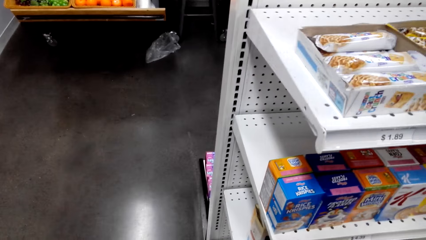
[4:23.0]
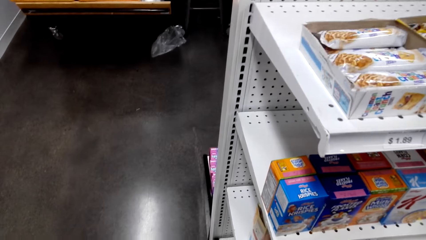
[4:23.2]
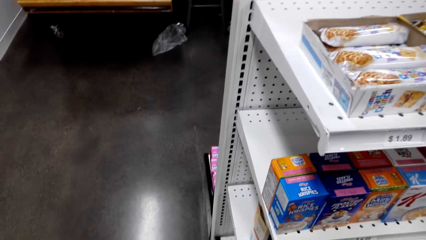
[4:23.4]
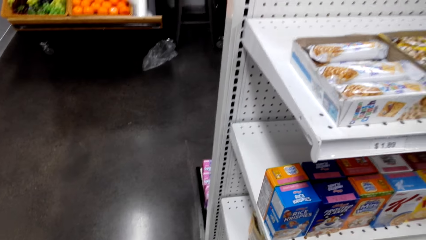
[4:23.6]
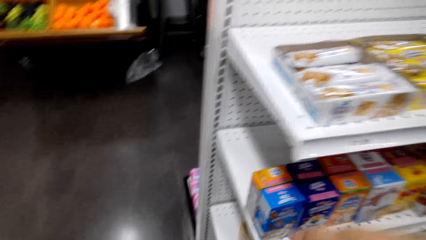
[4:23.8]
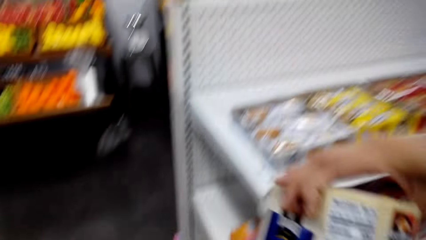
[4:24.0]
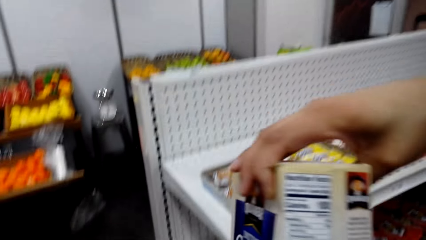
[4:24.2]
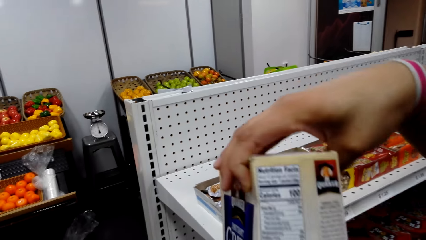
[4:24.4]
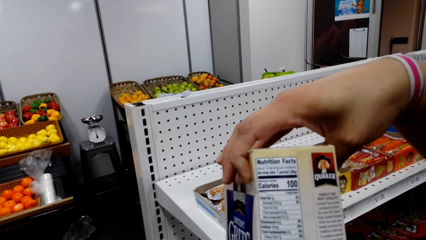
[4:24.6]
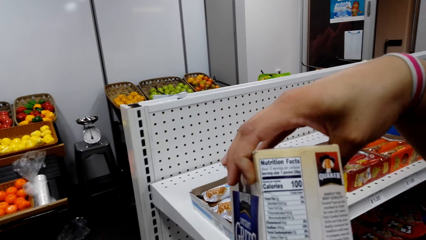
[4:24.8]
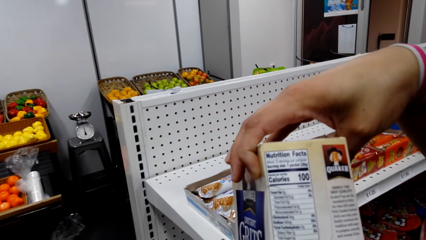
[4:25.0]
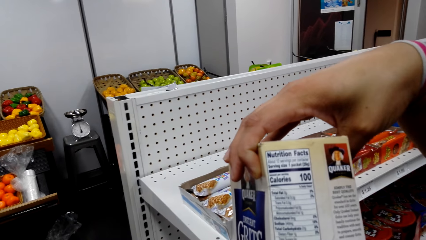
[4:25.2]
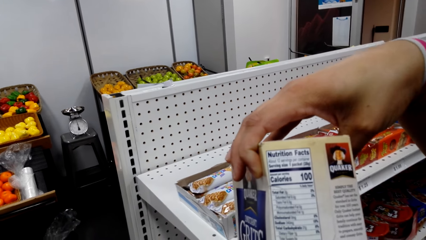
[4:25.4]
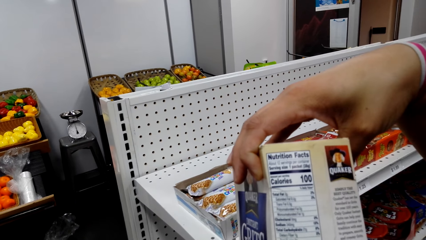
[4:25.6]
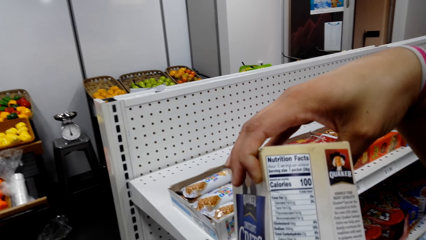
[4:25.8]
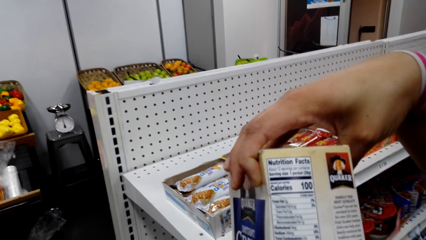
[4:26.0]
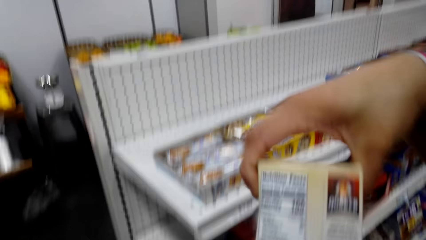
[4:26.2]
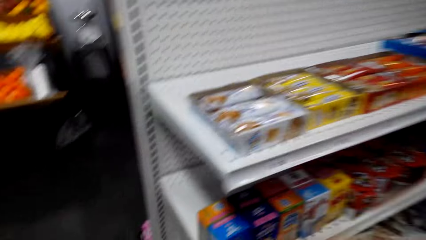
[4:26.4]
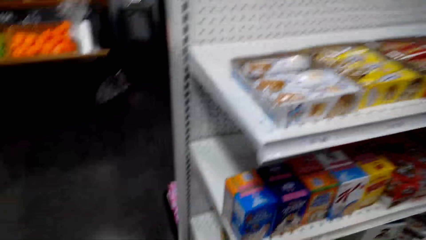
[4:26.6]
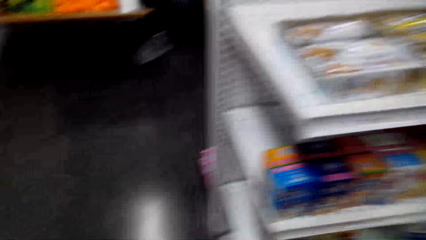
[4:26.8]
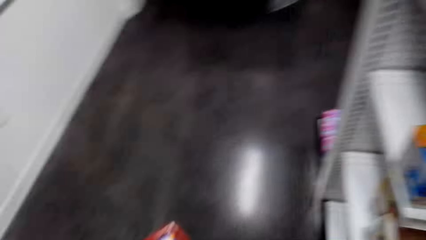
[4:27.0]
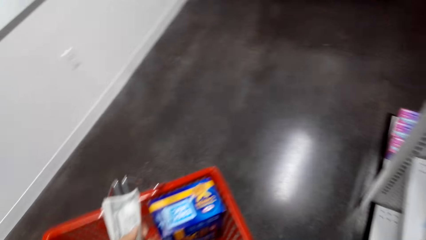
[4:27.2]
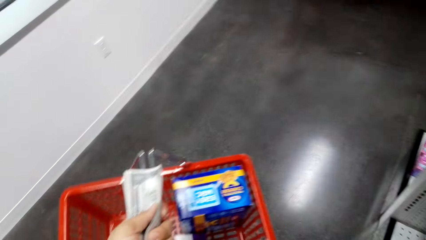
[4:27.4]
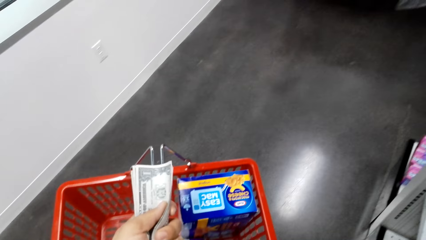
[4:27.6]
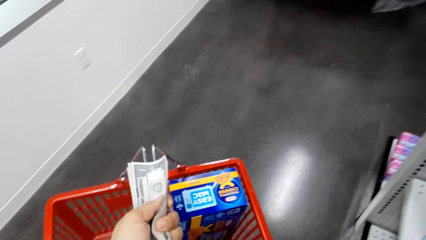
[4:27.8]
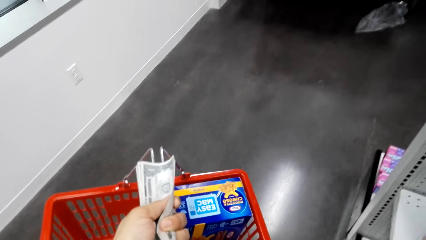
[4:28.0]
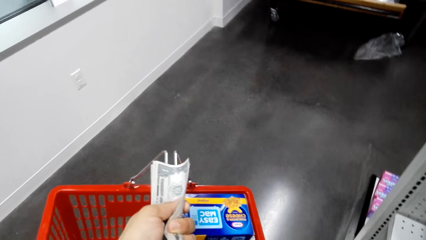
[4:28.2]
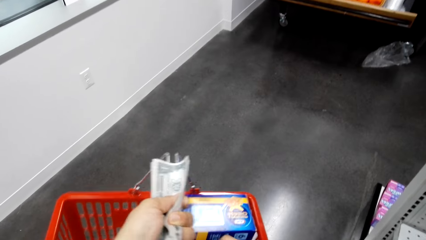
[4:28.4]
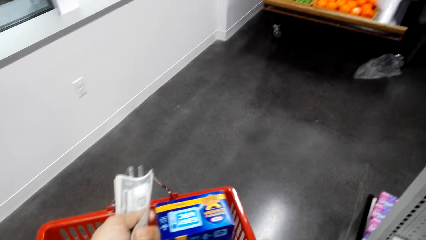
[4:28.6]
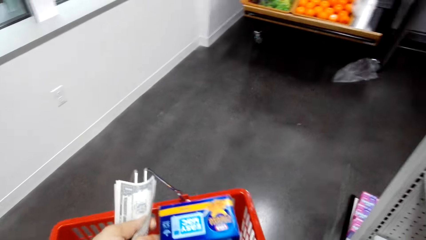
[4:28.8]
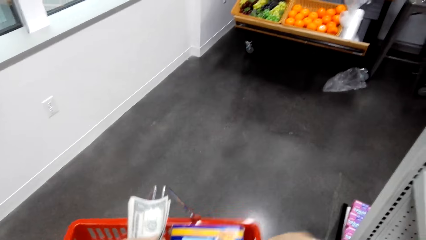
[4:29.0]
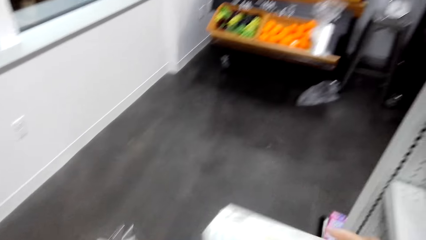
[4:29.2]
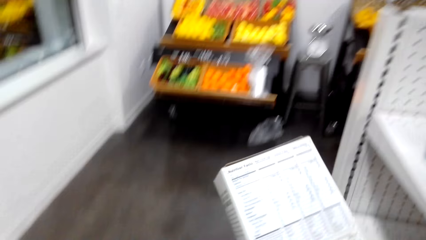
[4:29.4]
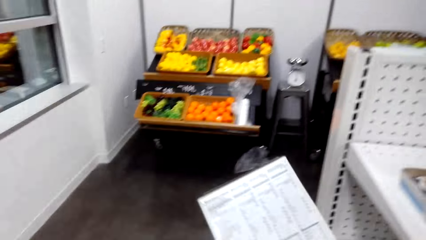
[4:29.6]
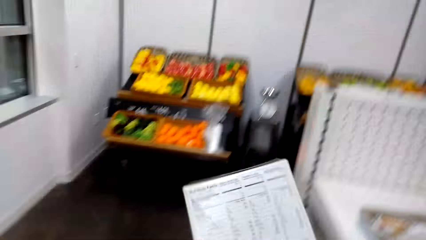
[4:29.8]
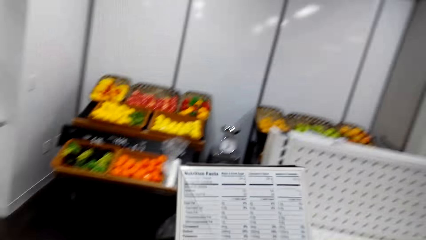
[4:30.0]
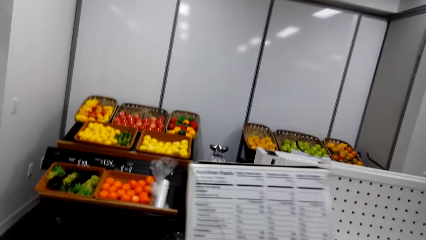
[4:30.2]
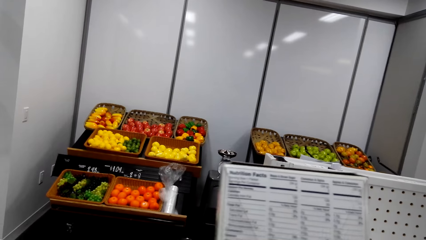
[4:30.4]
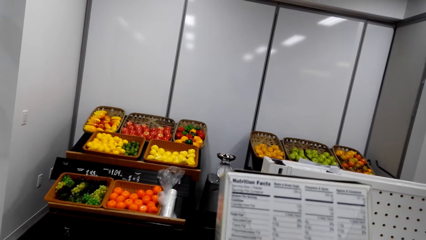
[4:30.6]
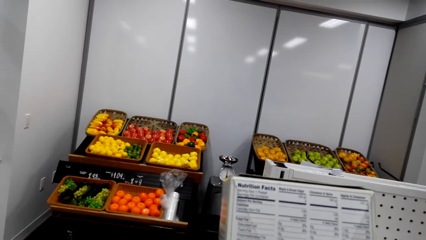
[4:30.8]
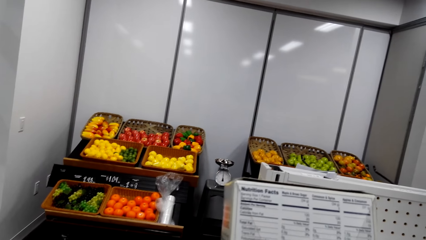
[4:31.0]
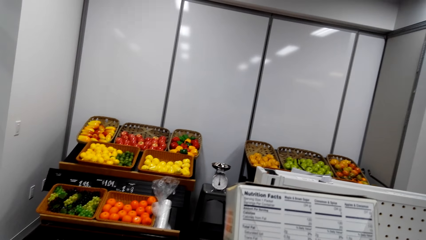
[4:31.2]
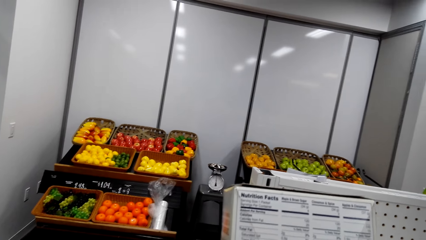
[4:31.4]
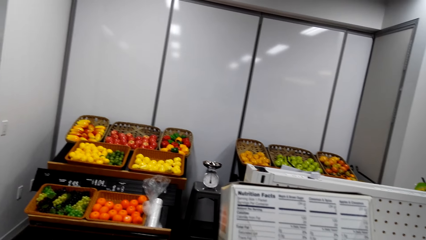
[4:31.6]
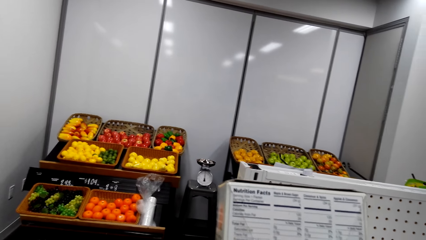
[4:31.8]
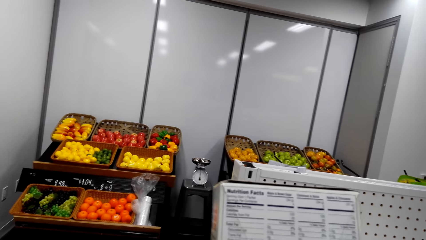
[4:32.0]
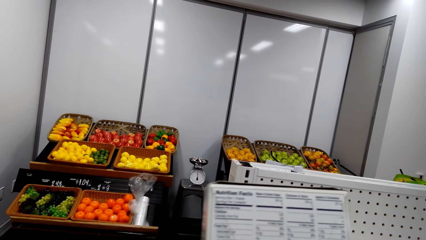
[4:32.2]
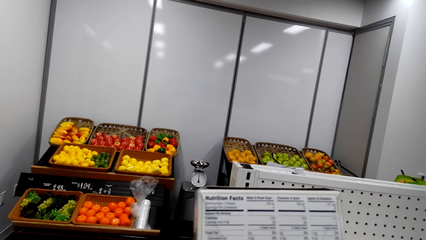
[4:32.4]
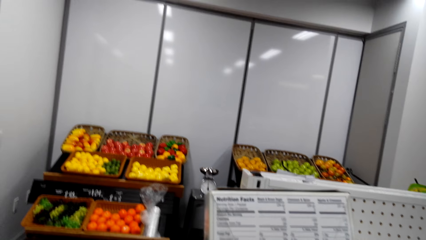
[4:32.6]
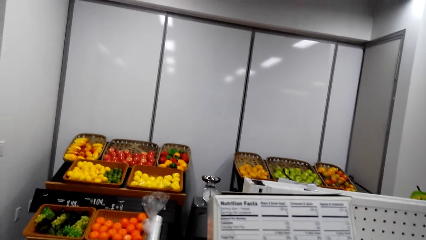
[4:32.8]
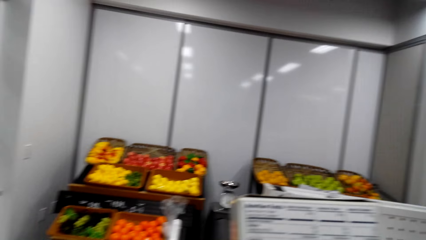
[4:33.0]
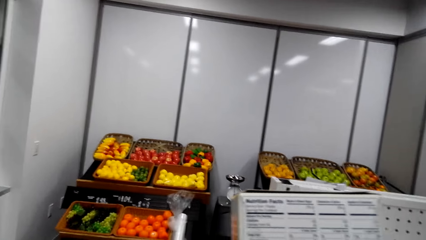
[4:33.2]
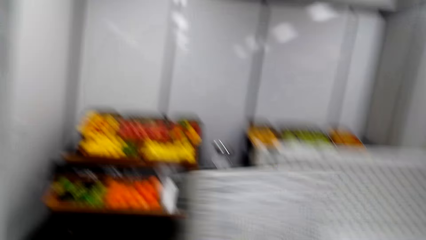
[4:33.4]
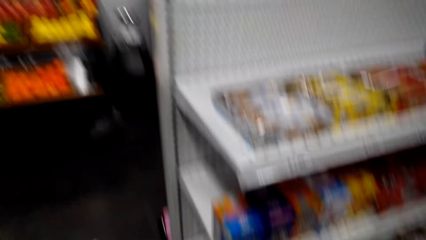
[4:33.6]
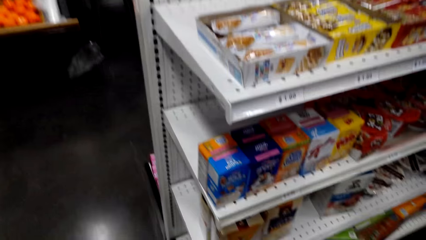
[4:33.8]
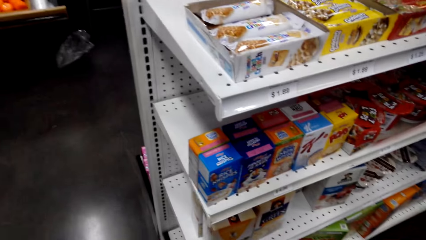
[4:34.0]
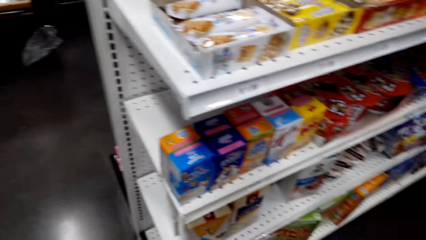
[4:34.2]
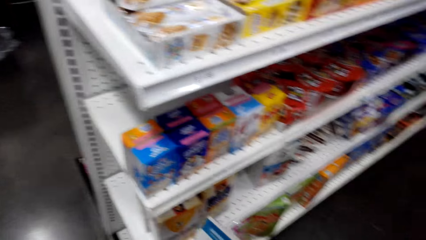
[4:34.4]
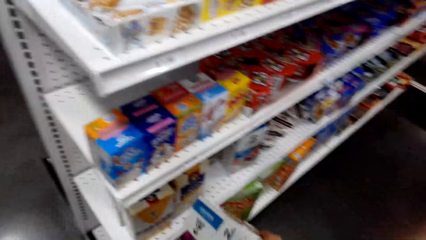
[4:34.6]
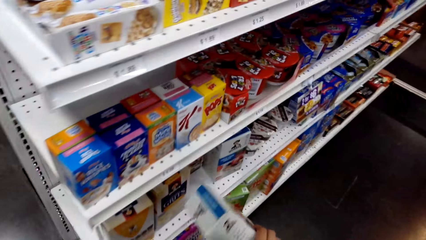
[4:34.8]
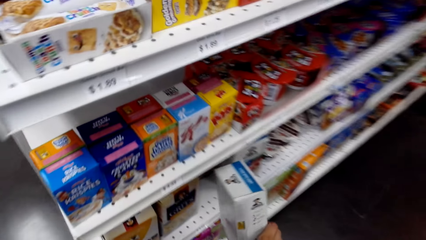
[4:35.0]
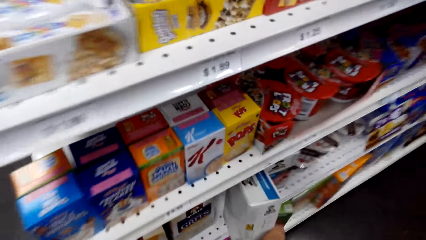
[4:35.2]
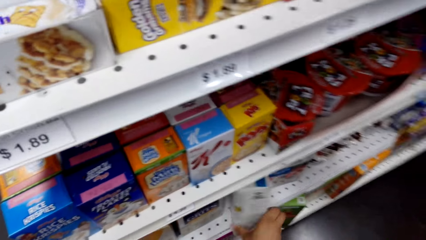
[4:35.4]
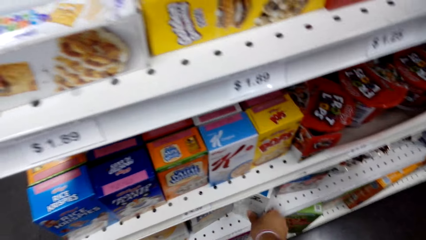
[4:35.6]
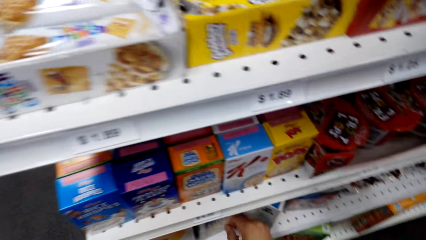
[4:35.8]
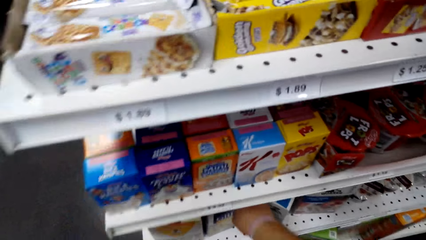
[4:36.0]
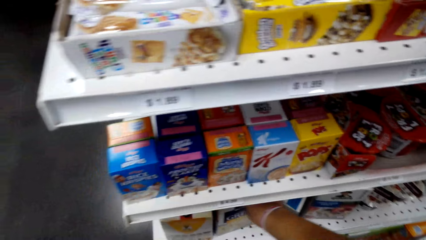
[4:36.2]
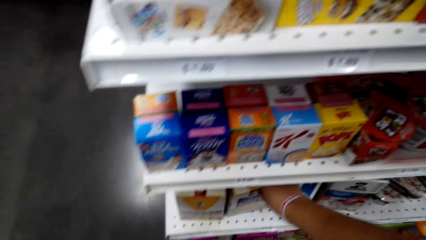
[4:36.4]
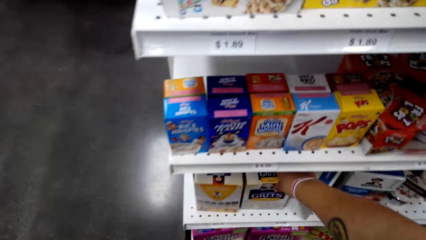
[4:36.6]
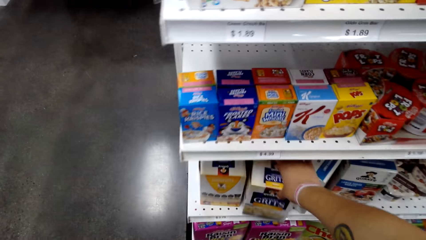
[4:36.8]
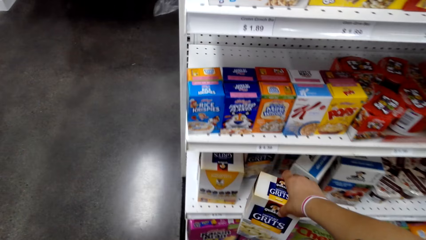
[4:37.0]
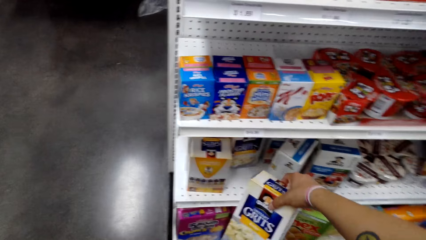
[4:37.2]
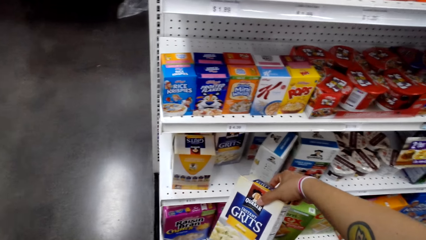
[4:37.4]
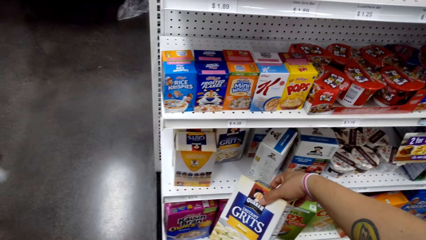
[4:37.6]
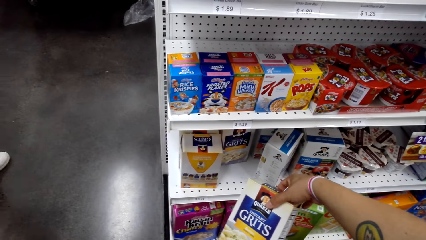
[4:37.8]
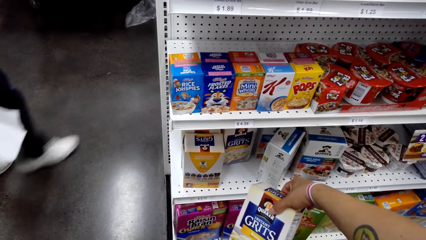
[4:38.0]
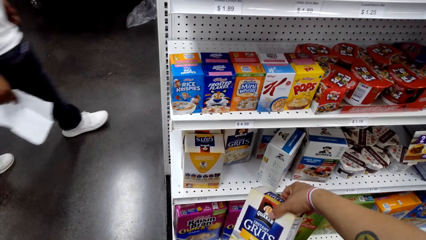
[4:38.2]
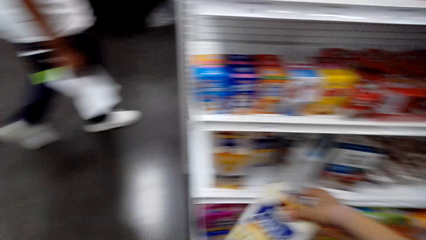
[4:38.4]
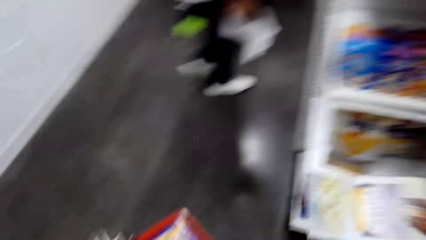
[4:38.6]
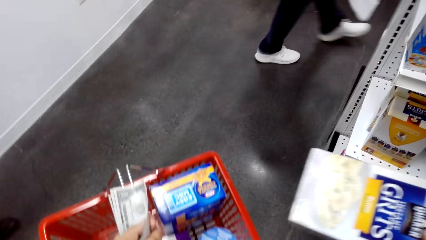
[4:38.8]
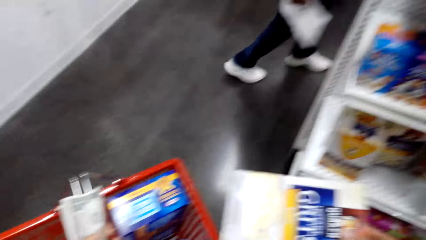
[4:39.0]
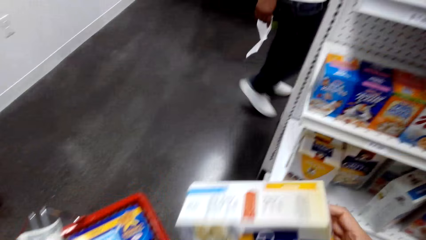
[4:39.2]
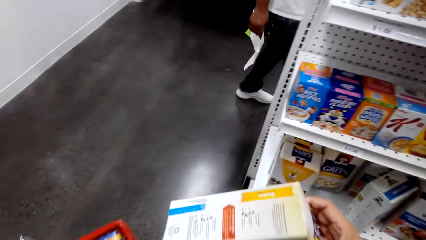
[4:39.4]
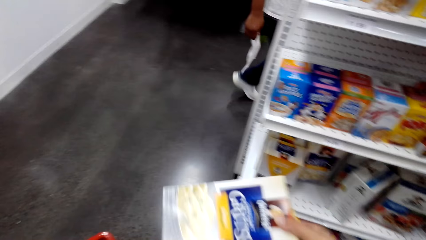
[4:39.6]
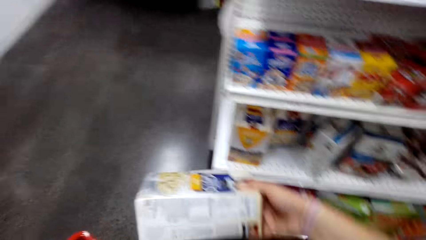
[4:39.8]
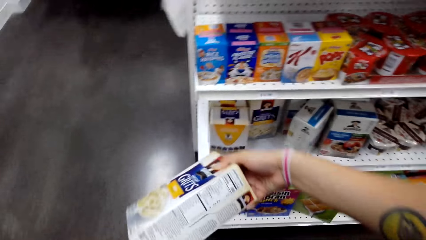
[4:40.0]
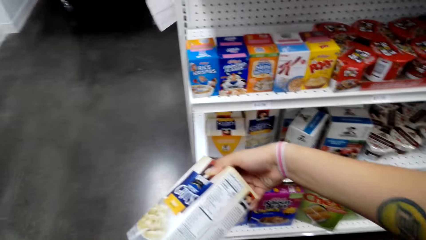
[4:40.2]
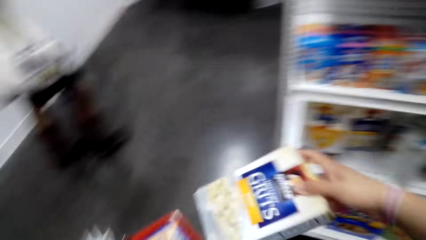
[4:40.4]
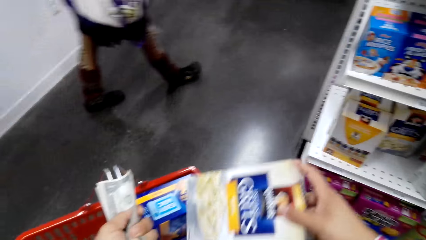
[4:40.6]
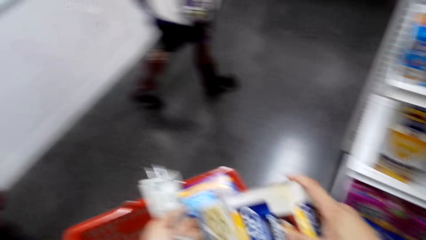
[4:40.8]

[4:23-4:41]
The camera wearer looks around. They look at a box of grits. They lift a box. They look around. They put the box of grits in a shopping basket. They look at a box of something. They pick up a box from the shopping basket. They look around. They put the box of something back on the shelf. They pick up the box of grits on the shelf. They look at the box of grits.
